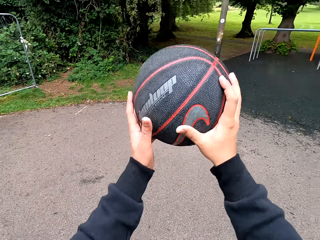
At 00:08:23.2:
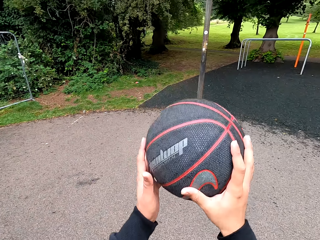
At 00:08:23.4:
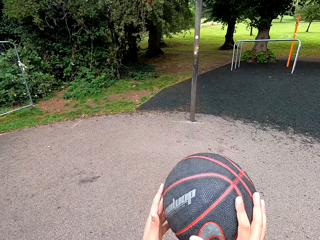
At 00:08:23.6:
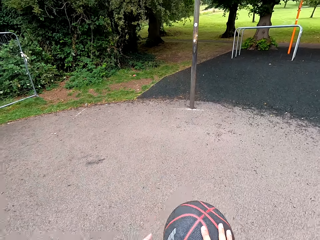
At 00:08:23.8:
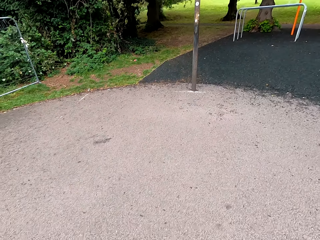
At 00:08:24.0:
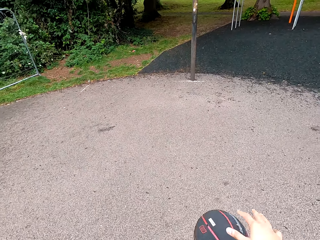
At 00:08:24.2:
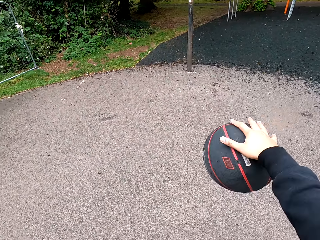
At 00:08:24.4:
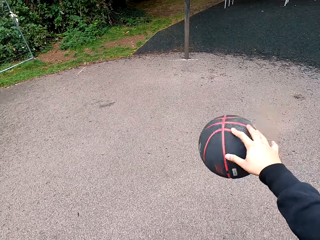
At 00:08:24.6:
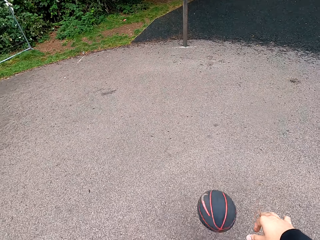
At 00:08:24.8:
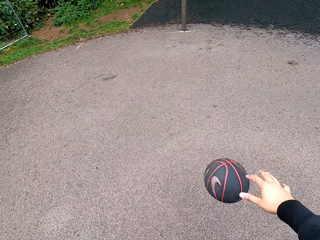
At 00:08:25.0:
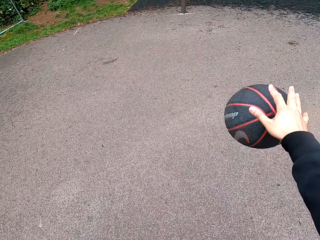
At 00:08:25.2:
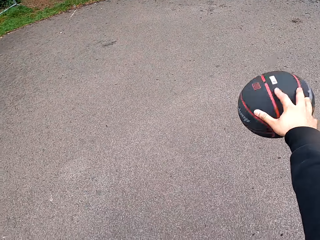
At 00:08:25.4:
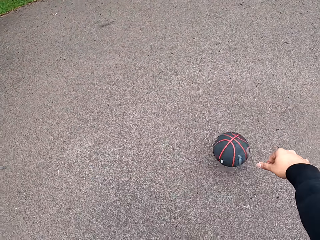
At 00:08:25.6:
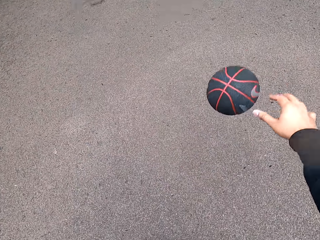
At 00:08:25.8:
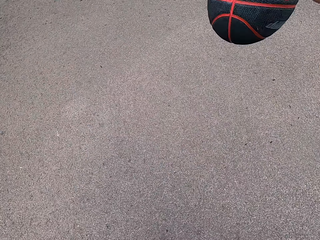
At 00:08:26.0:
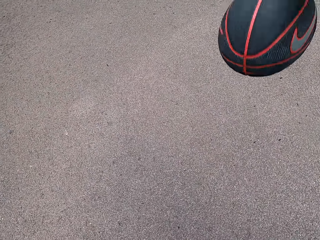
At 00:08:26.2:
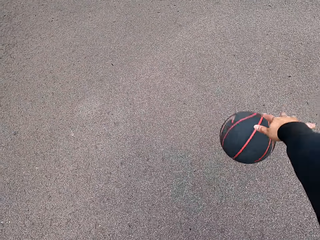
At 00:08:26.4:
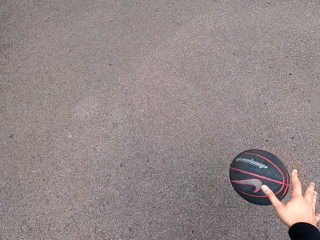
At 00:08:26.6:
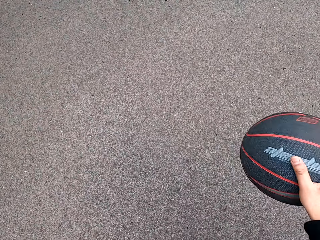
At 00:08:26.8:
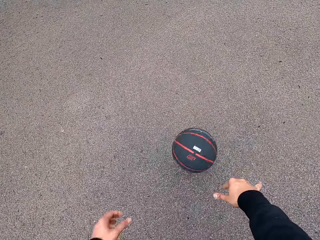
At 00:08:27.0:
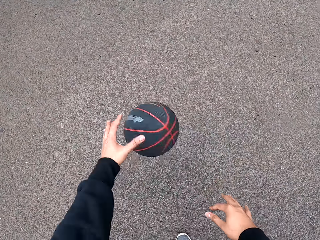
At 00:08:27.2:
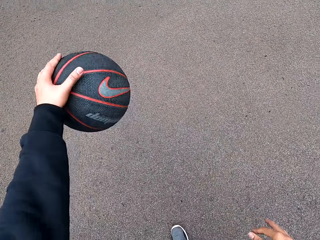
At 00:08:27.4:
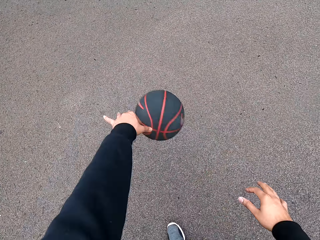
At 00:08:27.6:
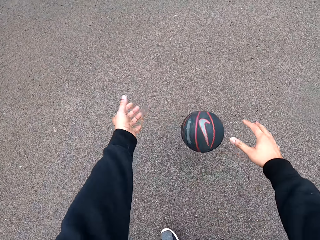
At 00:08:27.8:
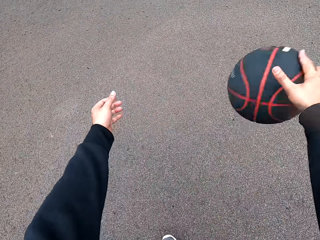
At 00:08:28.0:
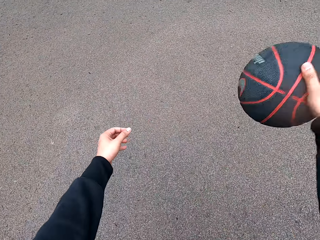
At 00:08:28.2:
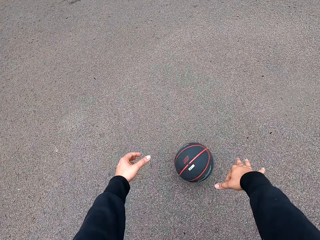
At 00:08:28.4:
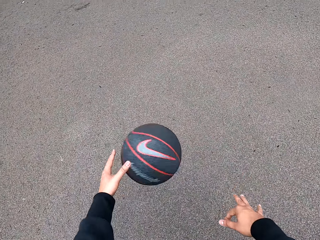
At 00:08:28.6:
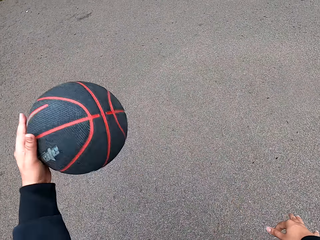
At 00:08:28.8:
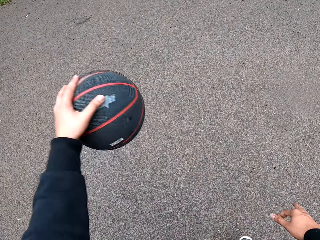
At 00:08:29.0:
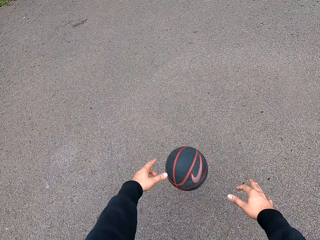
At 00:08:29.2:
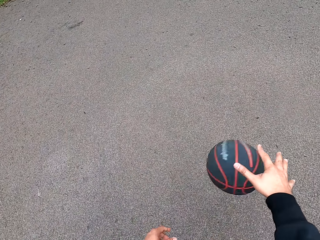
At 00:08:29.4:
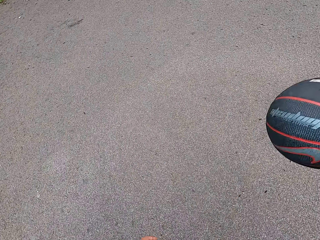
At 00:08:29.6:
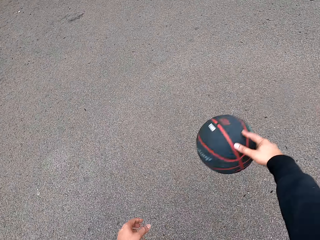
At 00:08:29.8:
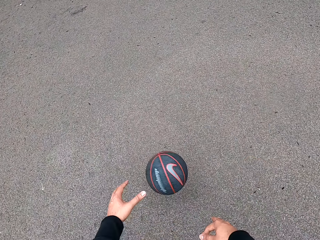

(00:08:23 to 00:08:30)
The camera wearer plays basketball.

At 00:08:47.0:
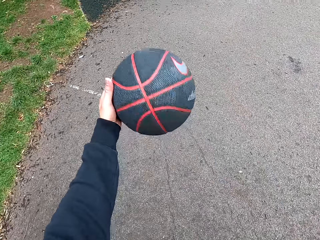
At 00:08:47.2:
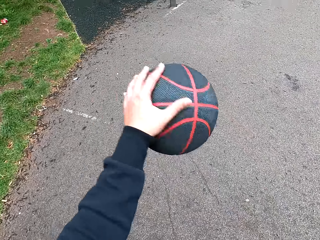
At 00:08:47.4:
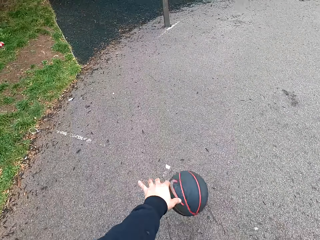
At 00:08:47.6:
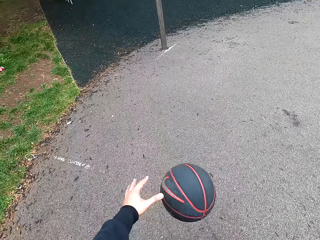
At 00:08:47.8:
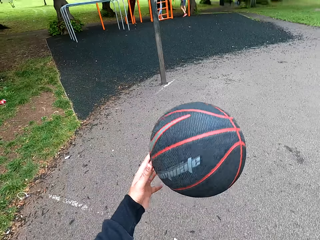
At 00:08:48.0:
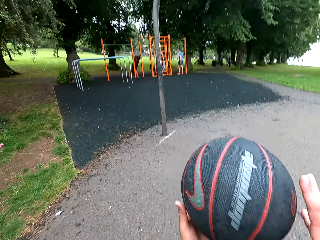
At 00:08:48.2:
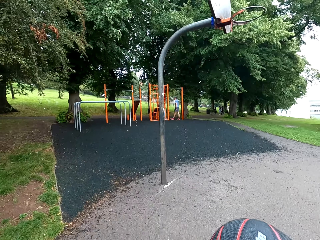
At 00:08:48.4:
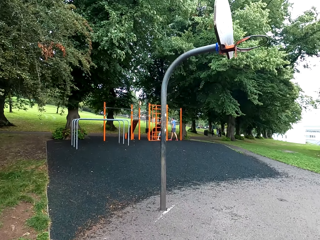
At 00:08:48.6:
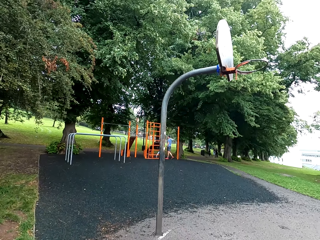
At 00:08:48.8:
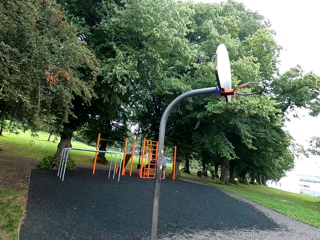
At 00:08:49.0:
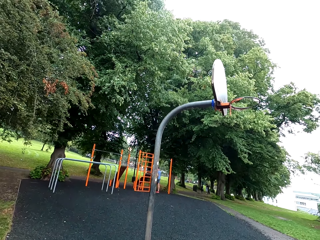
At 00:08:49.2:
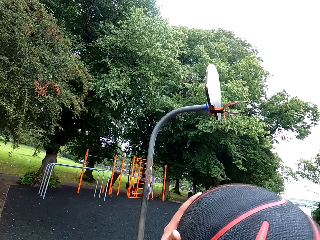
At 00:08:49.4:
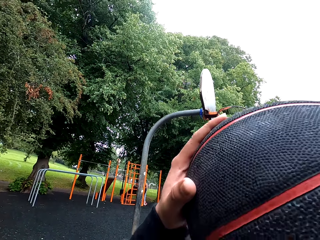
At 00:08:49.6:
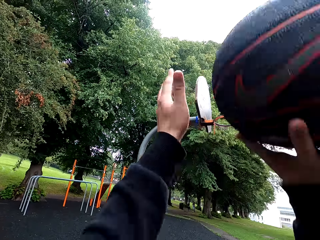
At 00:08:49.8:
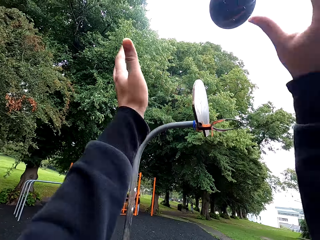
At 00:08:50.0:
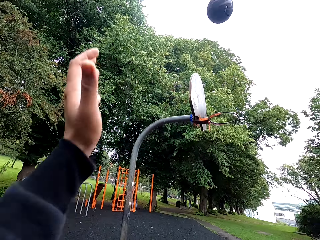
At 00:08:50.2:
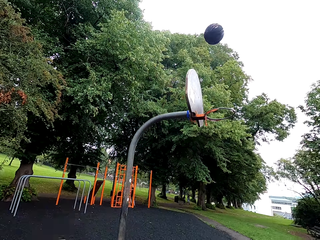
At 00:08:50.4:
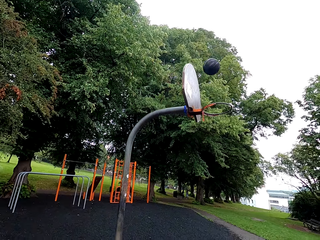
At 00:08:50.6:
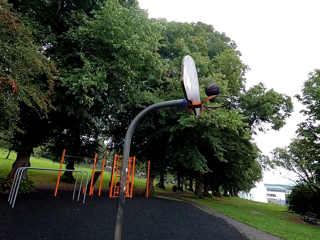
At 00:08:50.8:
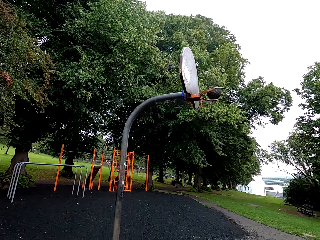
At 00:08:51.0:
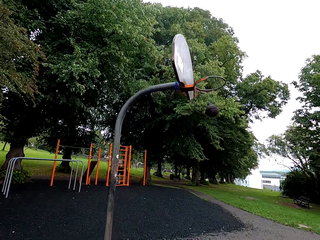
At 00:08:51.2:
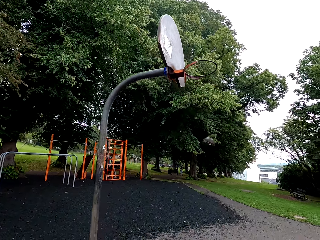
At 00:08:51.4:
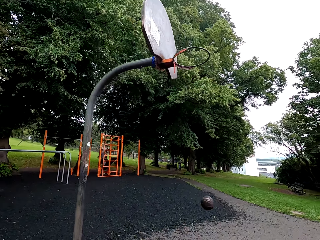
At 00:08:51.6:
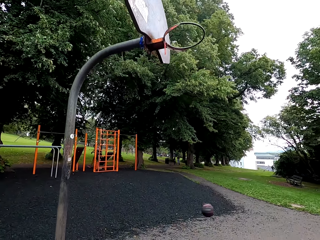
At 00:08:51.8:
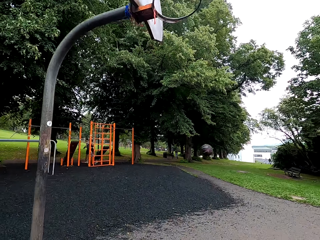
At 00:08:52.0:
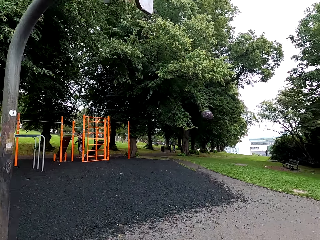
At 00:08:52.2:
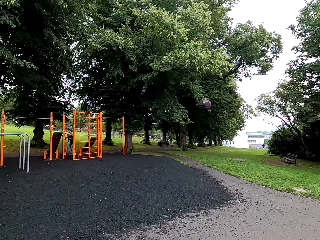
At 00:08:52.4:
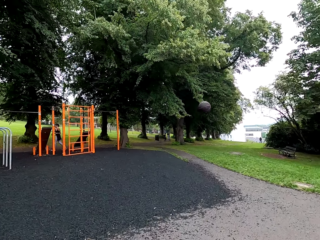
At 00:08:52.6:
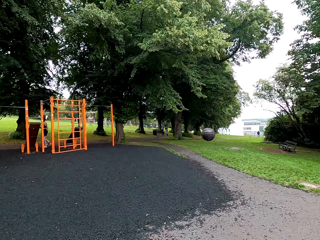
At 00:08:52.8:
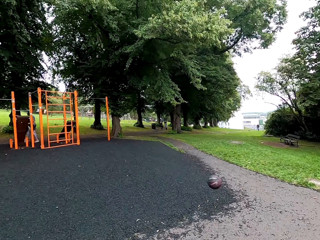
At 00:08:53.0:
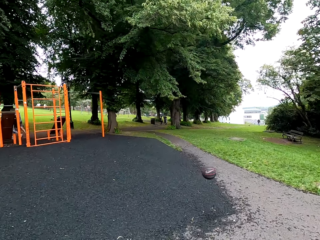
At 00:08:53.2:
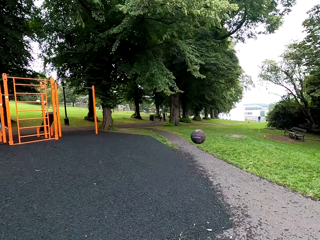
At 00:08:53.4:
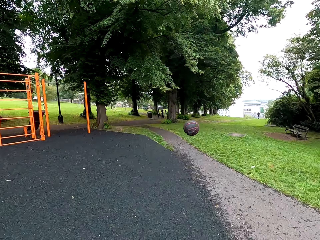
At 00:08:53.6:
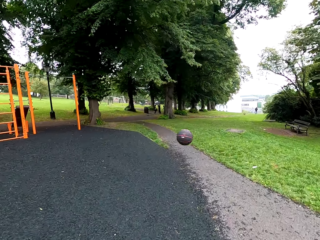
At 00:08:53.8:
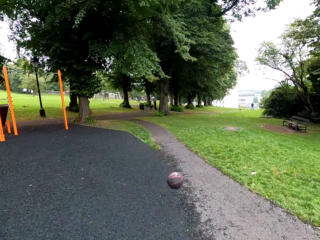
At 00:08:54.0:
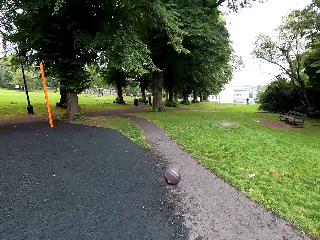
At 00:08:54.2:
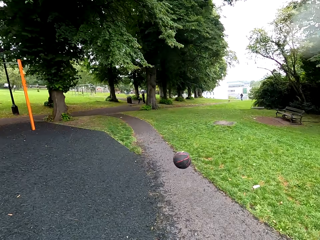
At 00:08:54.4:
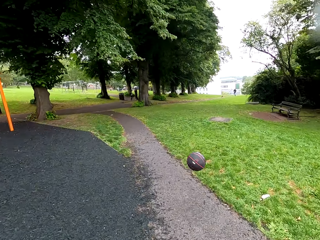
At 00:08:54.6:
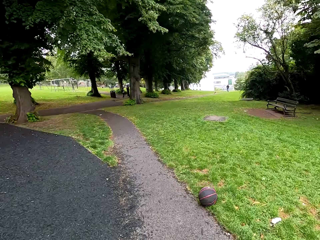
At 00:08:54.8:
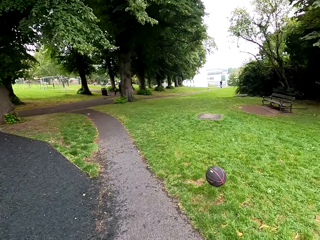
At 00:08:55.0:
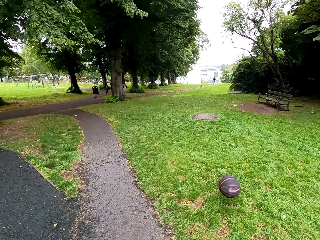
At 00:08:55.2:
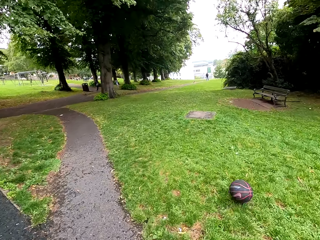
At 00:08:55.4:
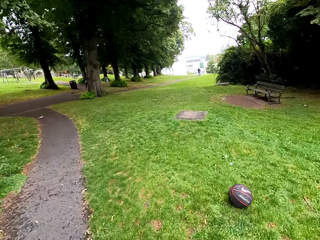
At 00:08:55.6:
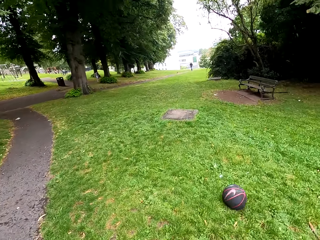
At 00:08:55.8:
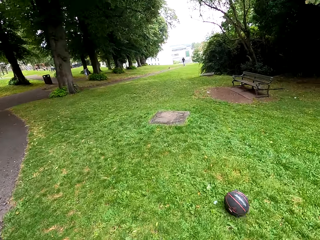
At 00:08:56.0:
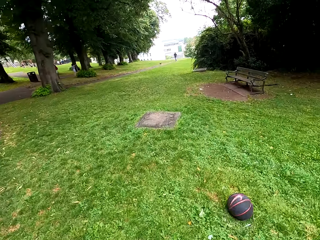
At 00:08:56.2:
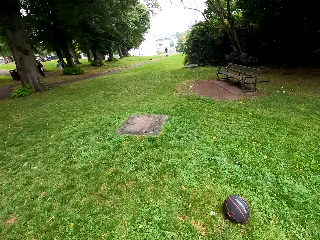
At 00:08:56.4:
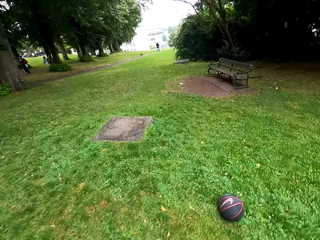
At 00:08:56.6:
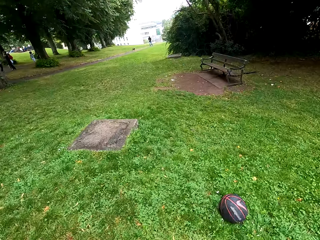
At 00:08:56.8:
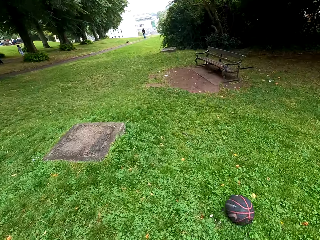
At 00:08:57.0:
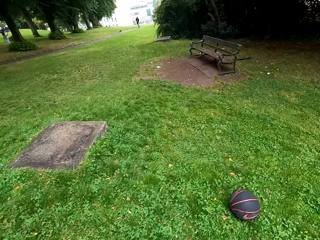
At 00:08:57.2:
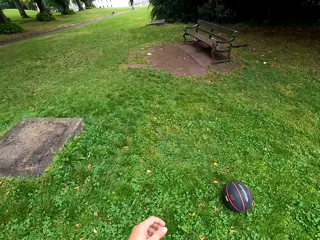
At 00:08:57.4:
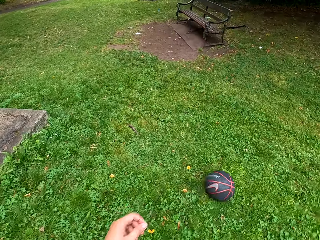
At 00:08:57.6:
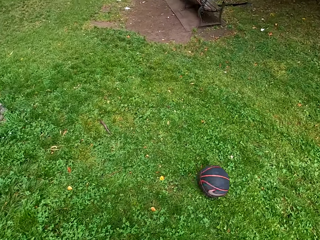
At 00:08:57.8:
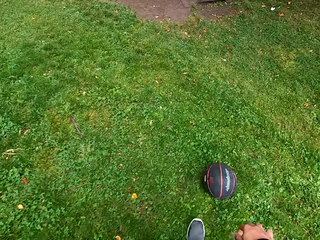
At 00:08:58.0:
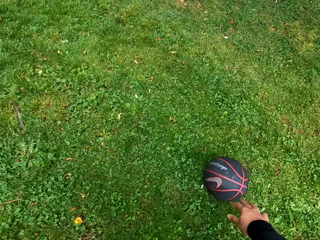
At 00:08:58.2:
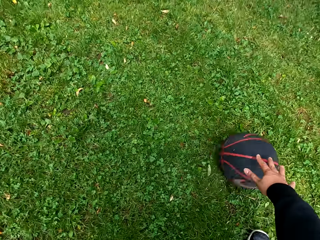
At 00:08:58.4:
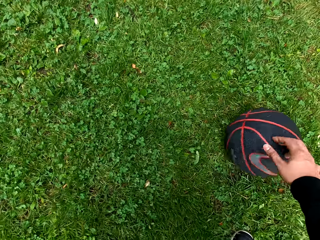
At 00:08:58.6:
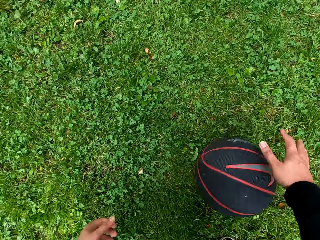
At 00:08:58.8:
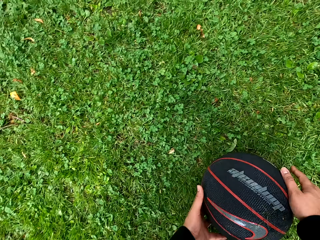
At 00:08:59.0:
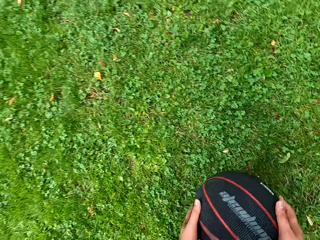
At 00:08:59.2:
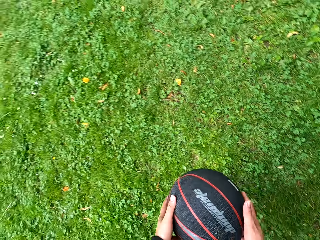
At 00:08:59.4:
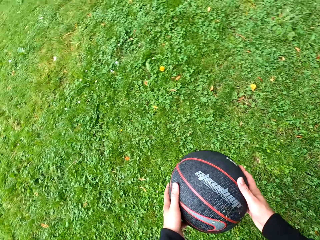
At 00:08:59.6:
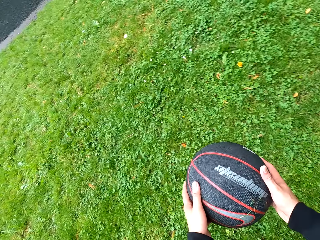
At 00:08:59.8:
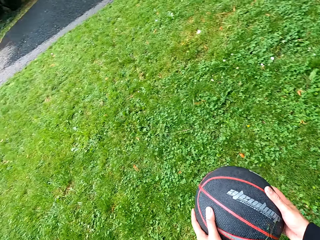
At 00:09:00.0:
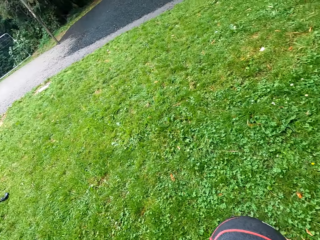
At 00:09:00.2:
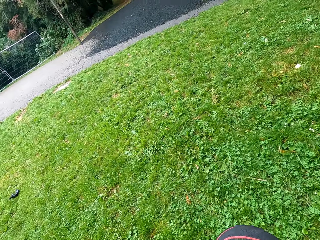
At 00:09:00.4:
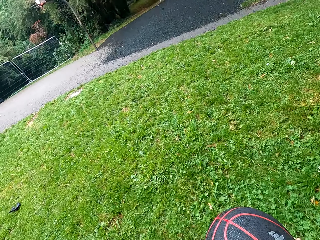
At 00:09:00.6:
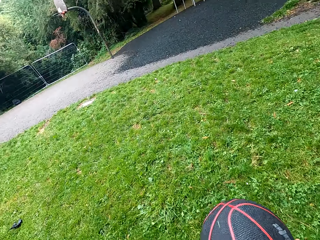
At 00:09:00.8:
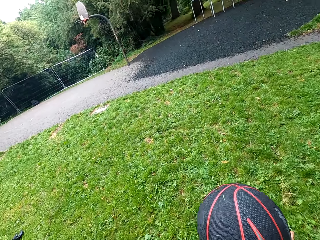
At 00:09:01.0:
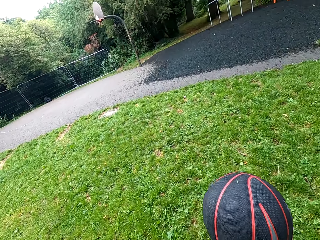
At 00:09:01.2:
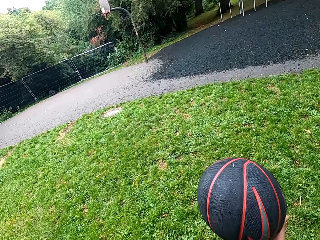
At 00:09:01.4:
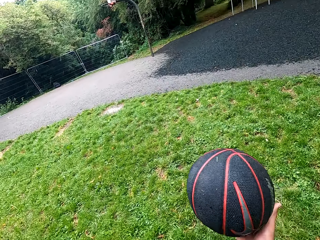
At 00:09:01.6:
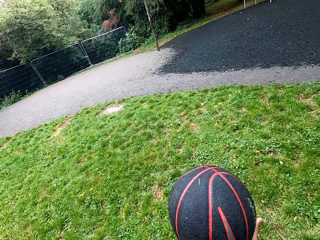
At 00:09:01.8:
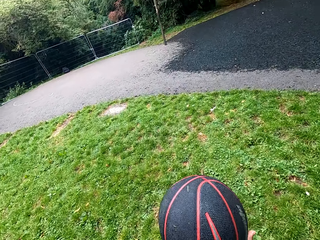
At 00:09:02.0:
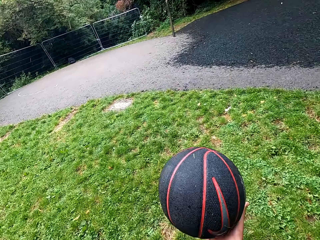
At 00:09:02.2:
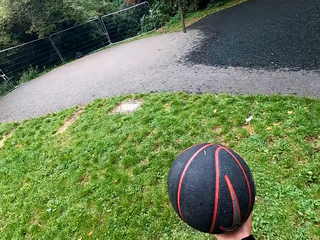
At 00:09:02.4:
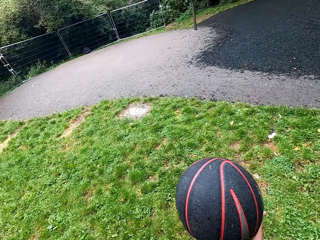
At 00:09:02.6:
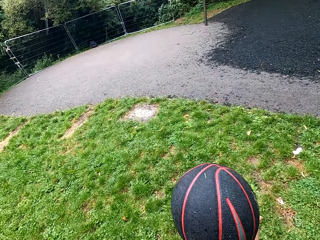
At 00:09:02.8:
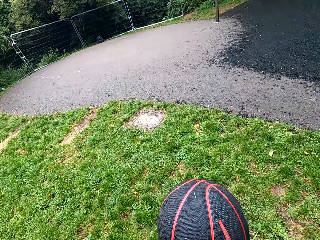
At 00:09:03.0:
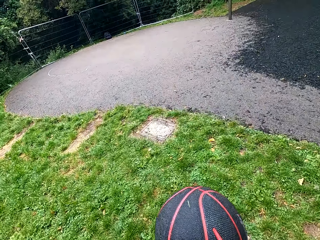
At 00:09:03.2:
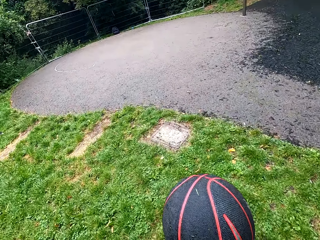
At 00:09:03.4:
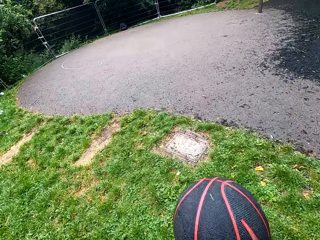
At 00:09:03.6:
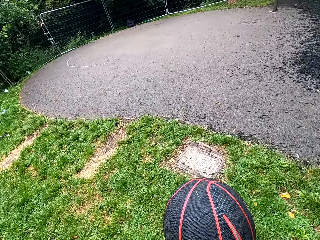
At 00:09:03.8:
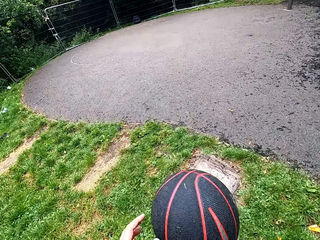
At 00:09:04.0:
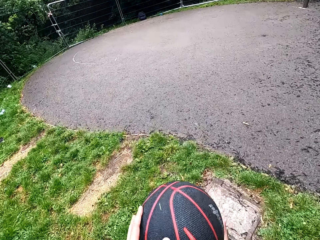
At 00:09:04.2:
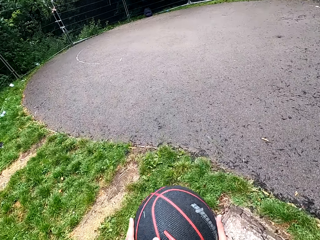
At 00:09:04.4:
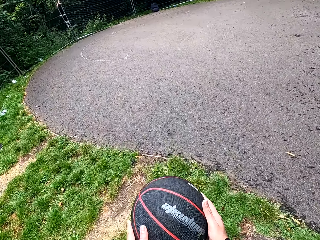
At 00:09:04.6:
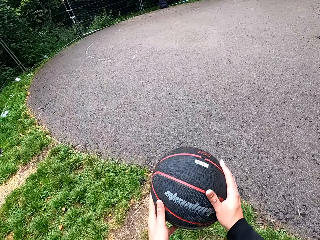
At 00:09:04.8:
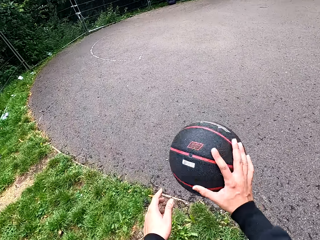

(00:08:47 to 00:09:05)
The camera wearer holds the ball. They throw the ball in the basket. They play basketball. The ball runs out of the ground. The camera wearer follows the ball to the grass area. They take the ball. They walk to the playground.
